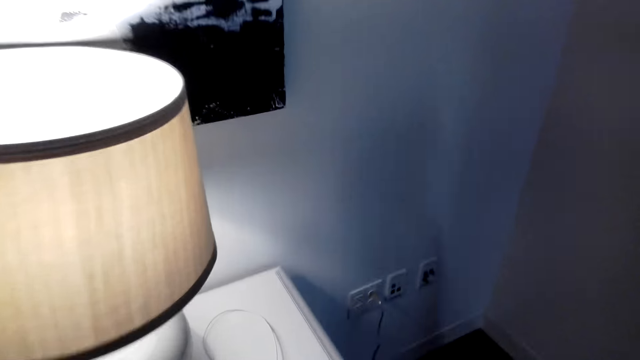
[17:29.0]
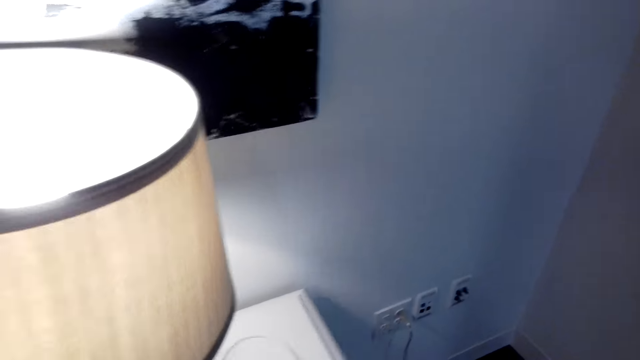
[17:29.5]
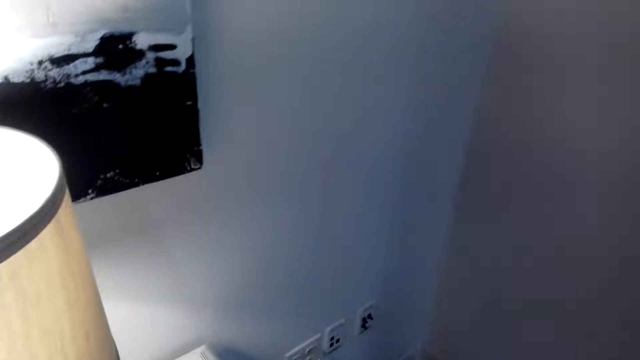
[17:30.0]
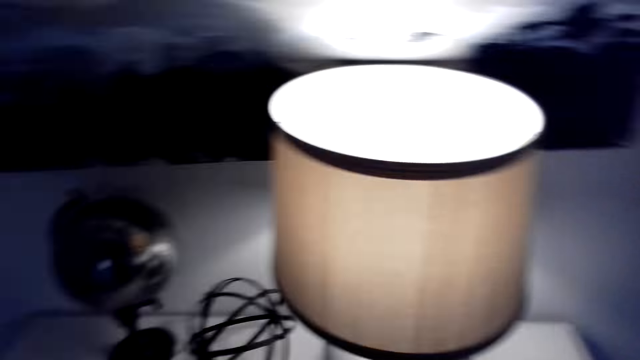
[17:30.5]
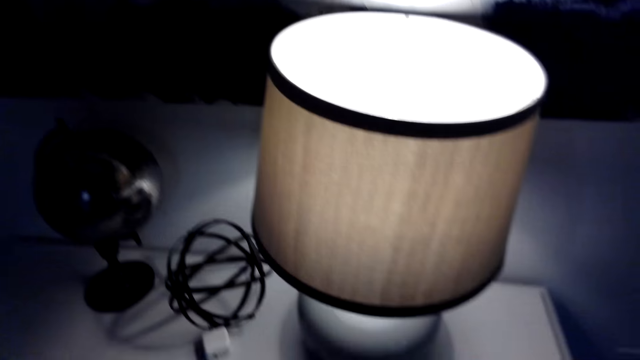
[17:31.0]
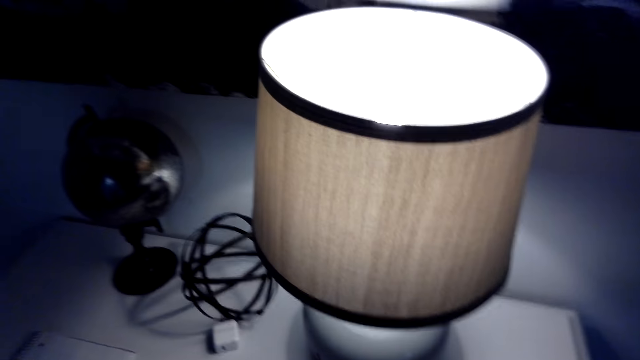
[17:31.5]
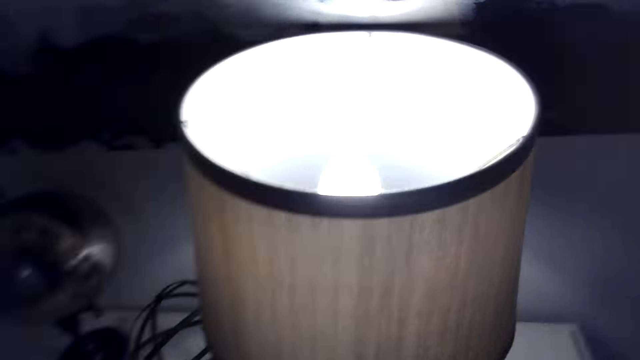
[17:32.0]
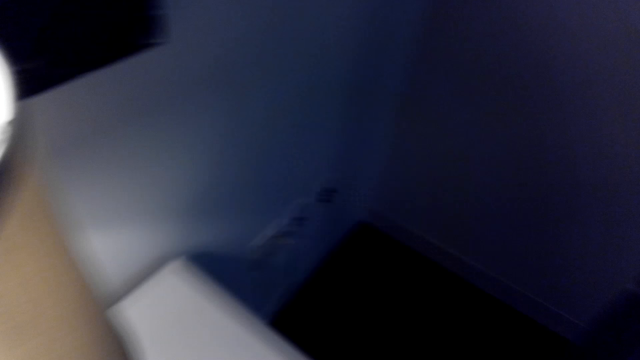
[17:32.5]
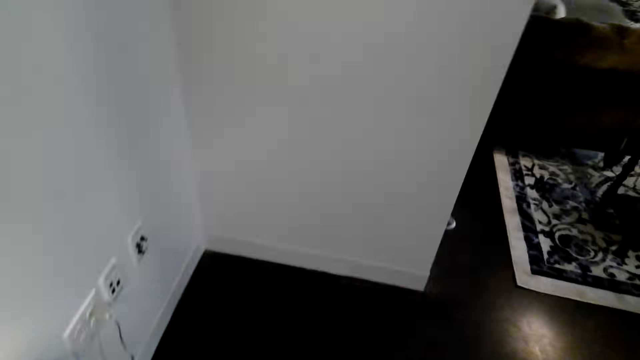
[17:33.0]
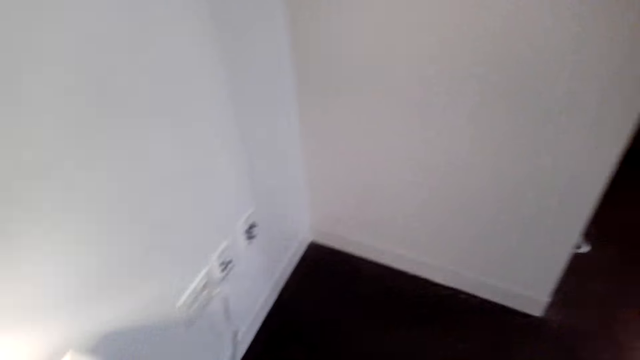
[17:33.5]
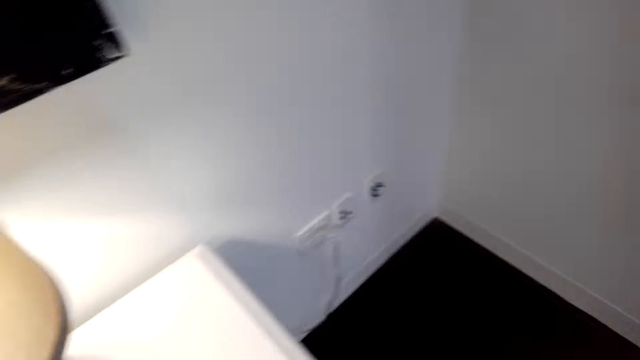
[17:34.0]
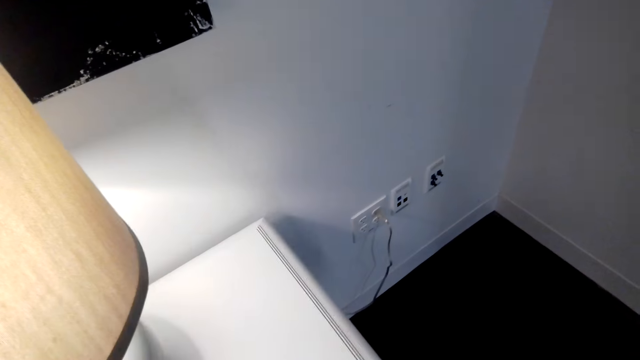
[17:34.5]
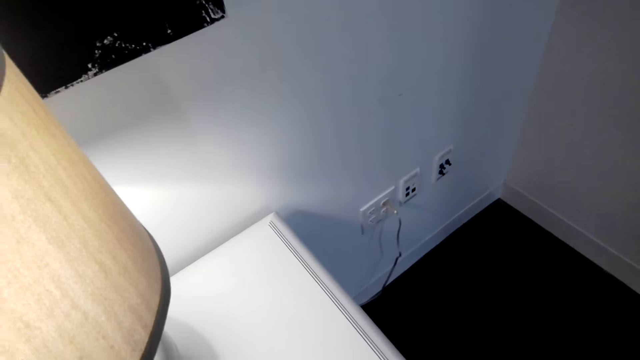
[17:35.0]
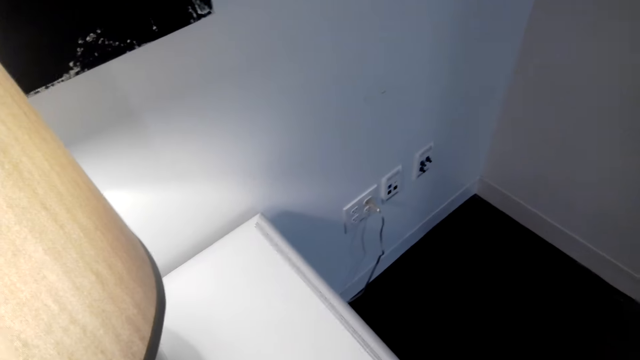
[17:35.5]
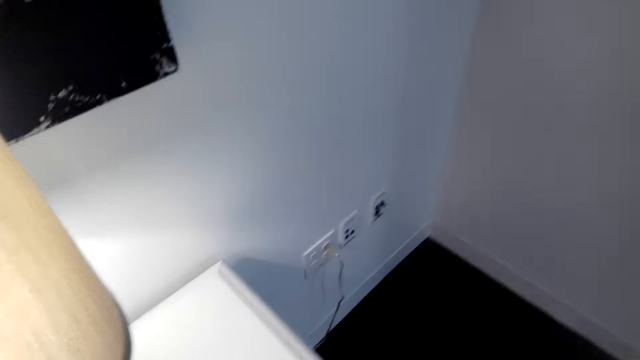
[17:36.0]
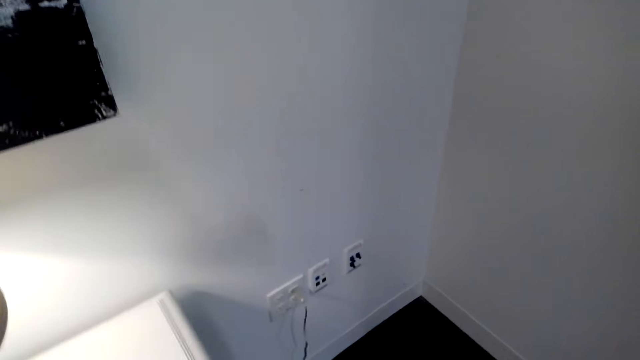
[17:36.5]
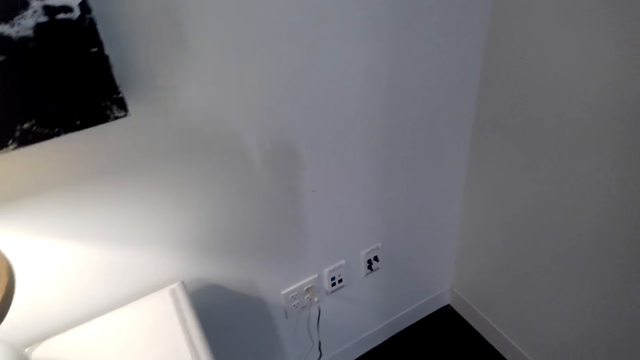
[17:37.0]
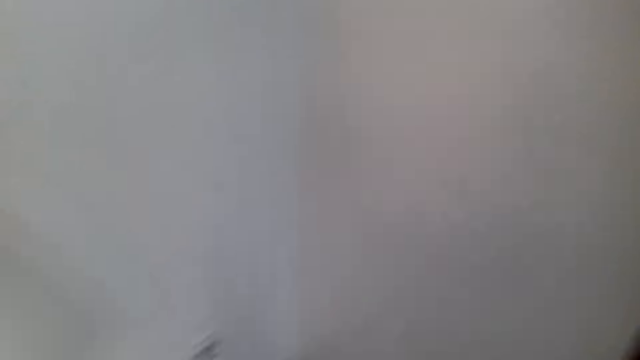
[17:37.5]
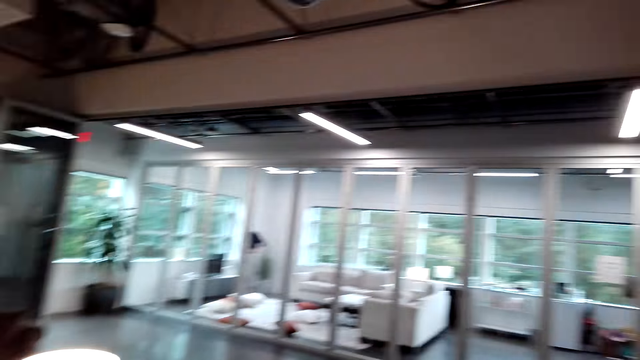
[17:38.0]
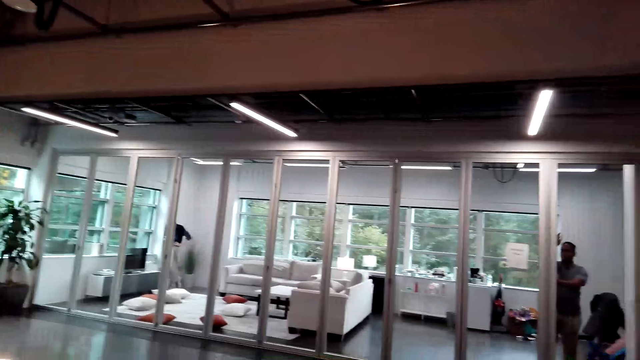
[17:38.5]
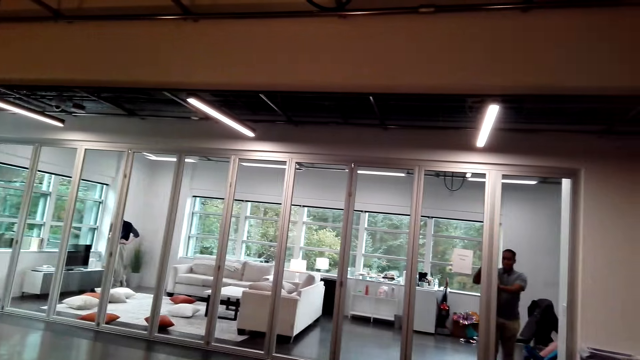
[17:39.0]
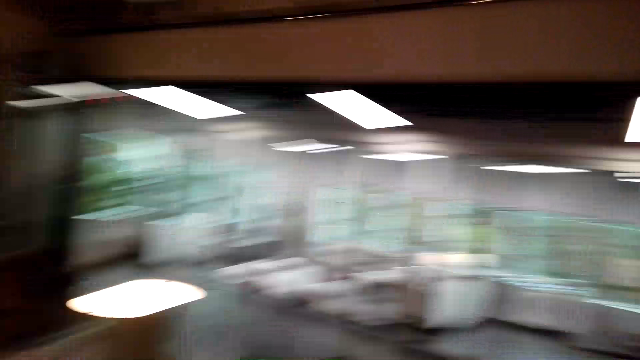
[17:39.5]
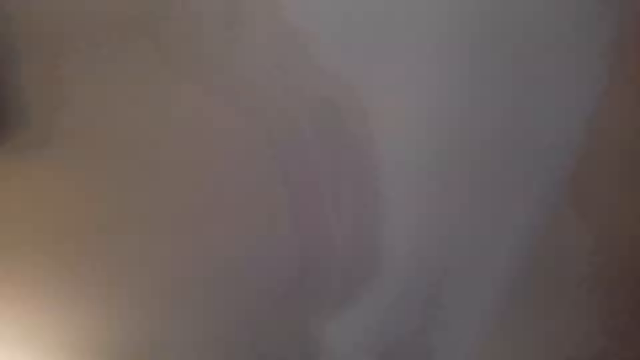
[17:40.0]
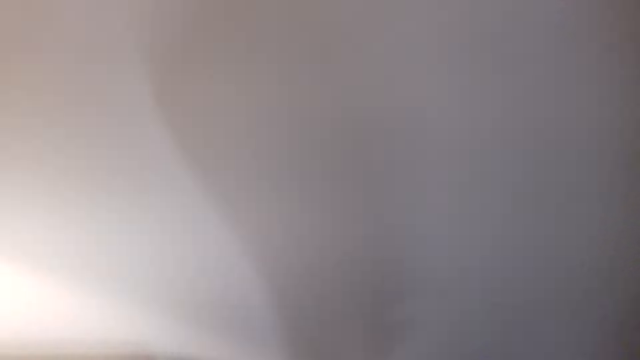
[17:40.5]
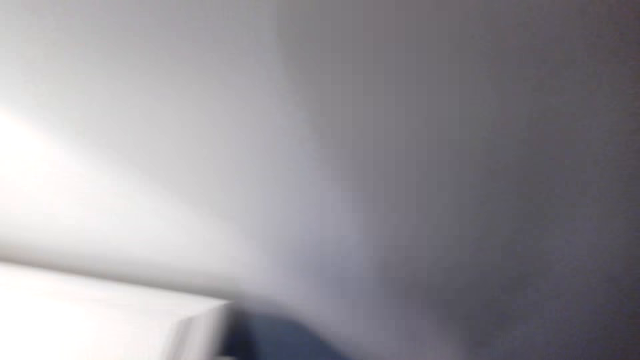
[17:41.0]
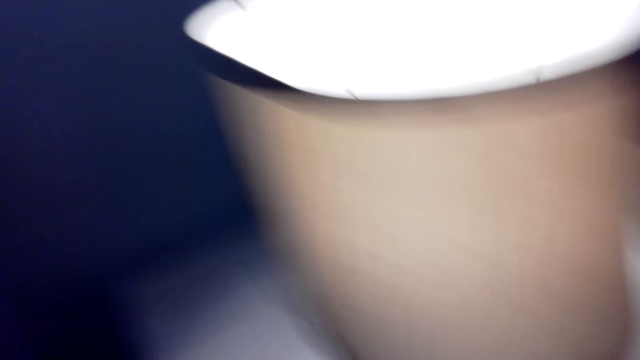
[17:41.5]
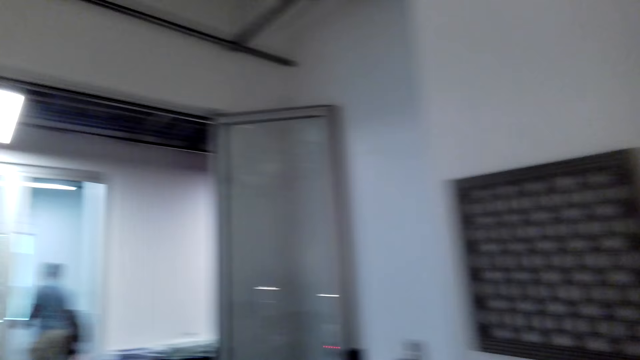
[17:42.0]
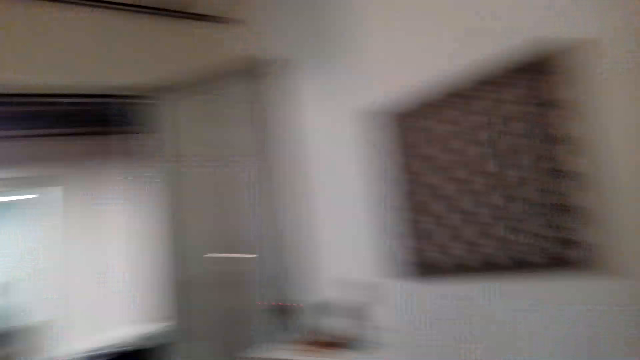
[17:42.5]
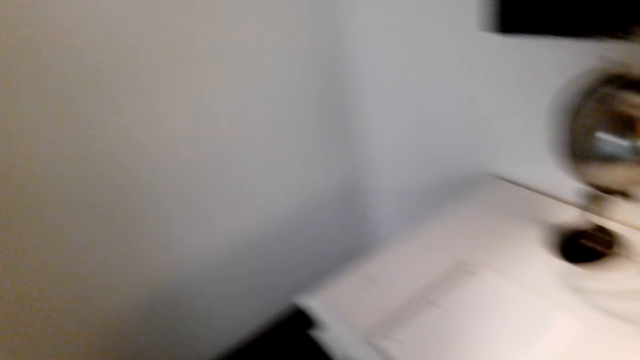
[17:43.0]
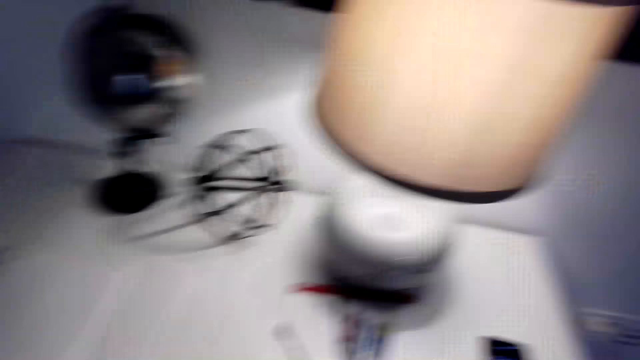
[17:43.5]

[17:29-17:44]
The camera wearer stands on the floor. A man removes something on the door. Another man stands on the floor. The camera wearer walks on the floor.

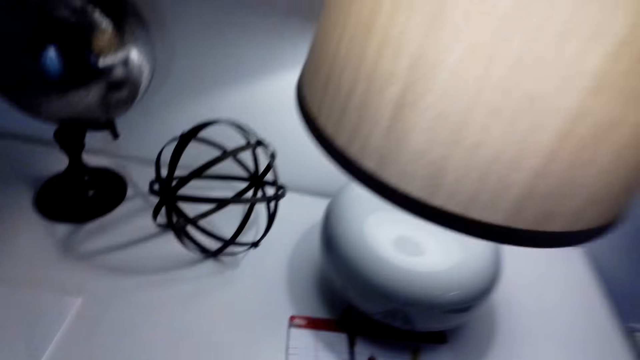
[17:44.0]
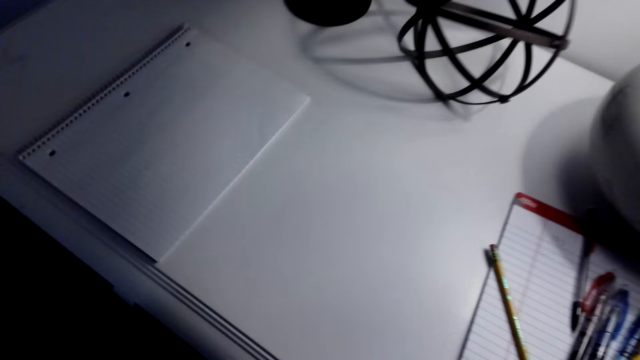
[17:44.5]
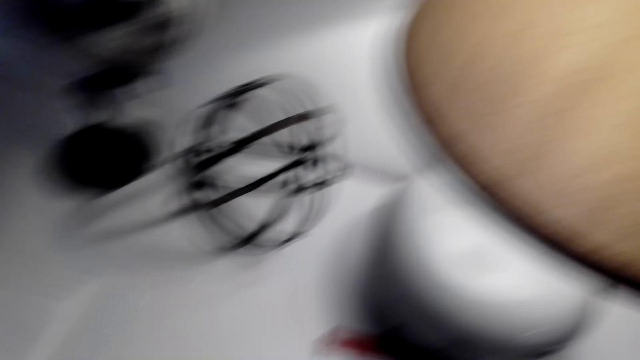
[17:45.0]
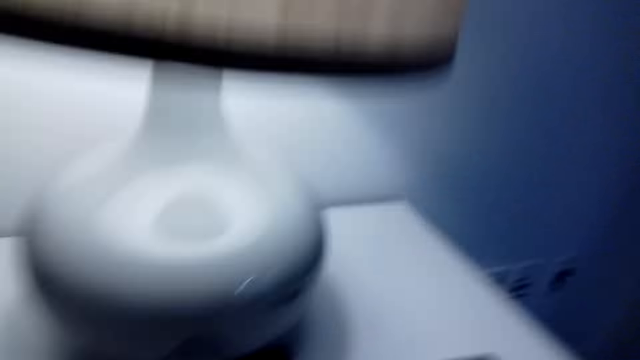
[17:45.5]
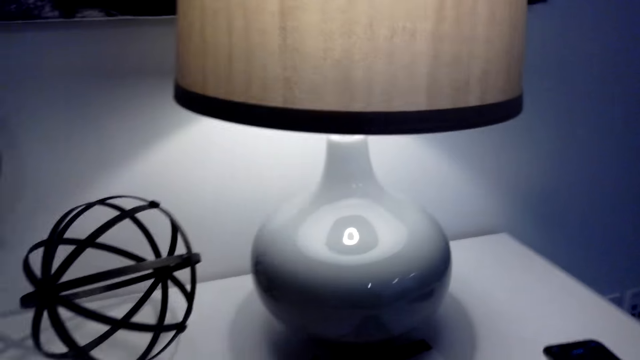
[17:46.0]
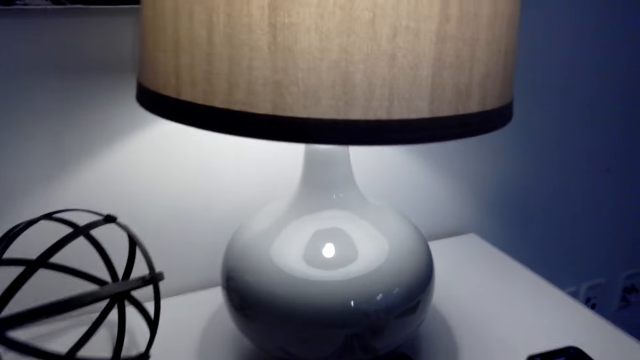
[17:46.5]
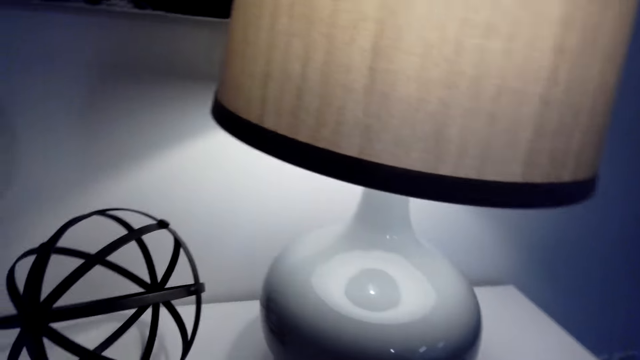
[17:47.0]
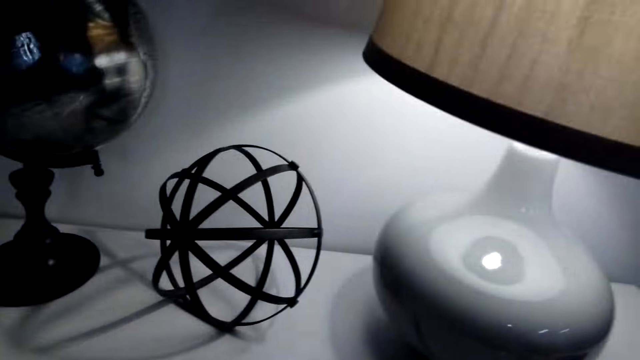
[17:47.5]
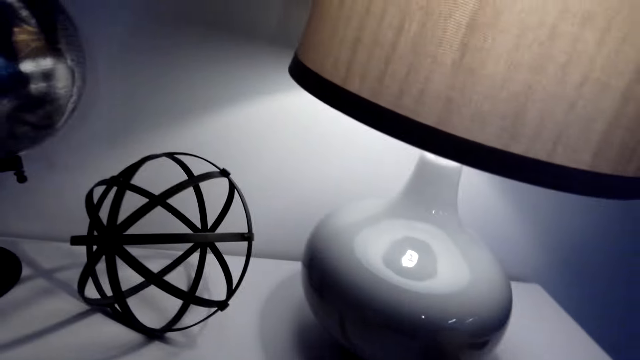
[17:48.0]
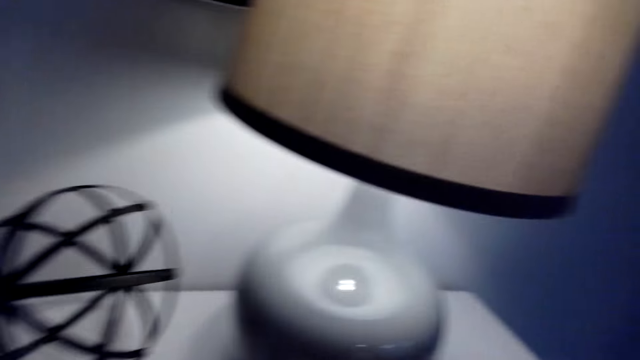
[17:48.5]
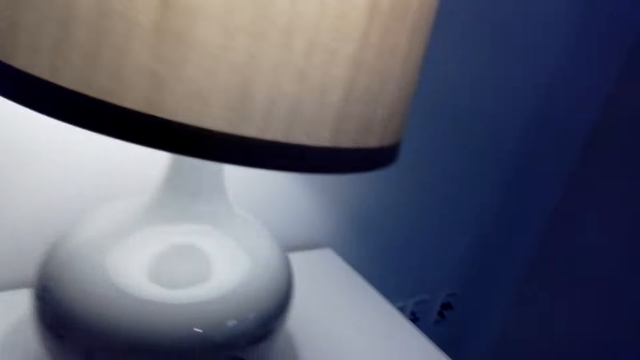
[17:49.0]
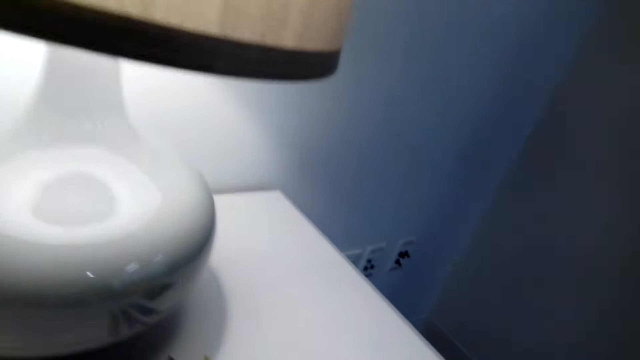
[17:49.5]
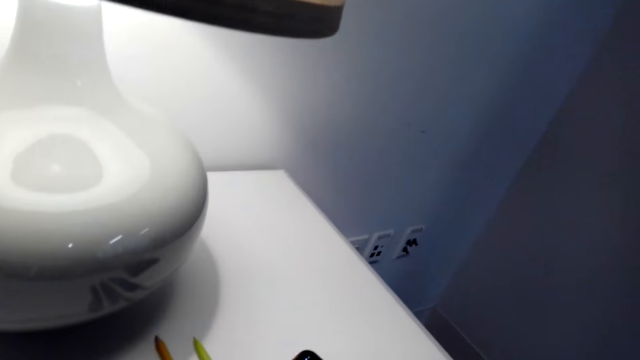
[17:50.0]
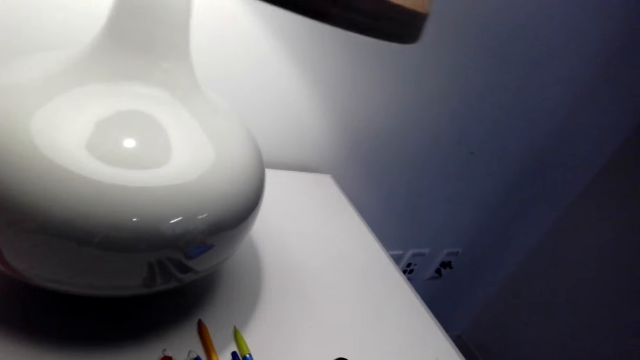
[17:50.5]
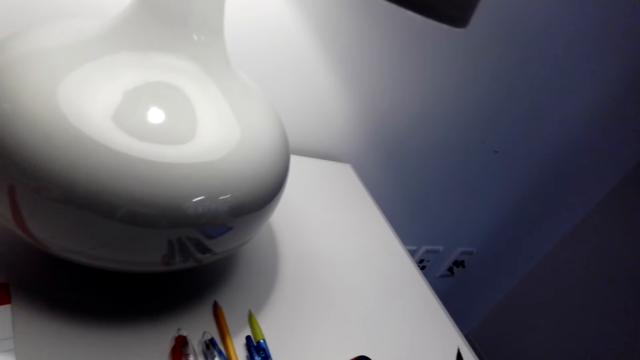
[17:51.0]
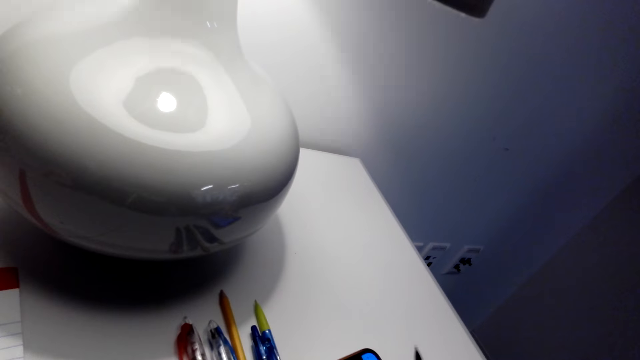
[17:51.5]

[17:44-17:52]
The camera wearer stands on the floor.
